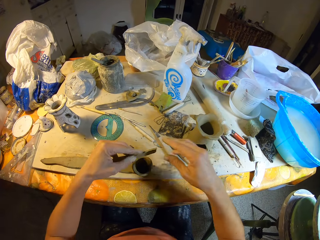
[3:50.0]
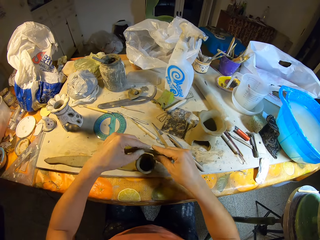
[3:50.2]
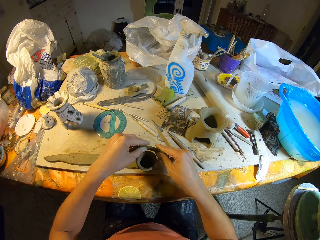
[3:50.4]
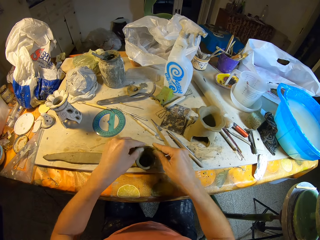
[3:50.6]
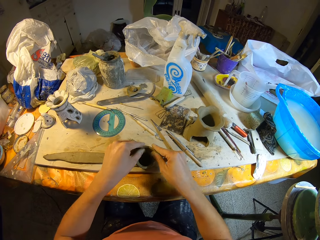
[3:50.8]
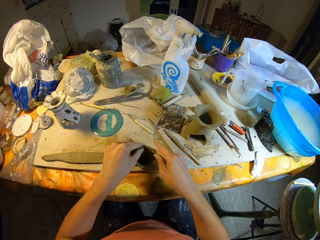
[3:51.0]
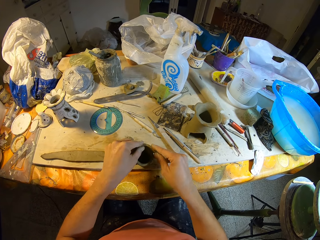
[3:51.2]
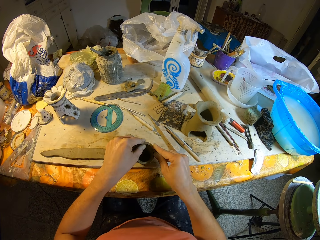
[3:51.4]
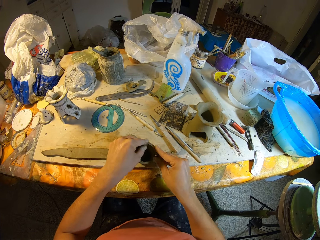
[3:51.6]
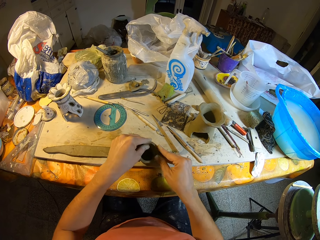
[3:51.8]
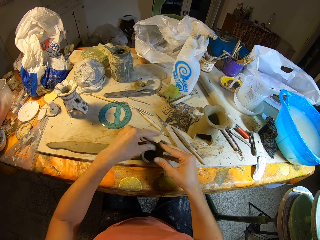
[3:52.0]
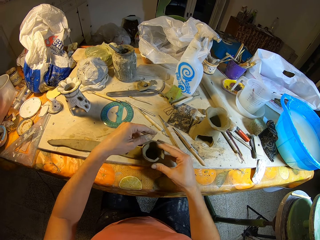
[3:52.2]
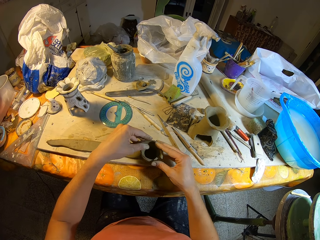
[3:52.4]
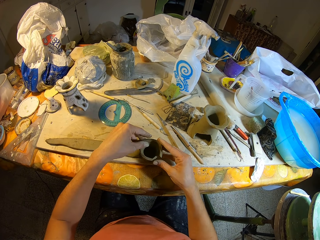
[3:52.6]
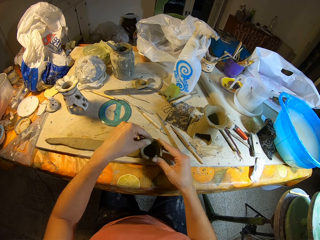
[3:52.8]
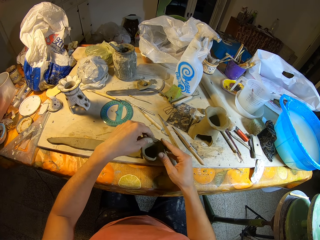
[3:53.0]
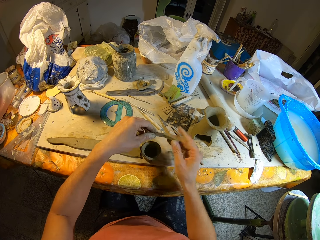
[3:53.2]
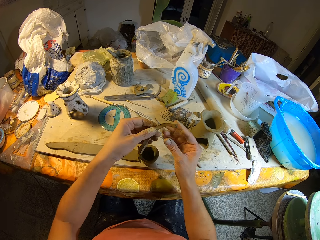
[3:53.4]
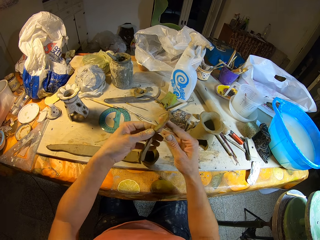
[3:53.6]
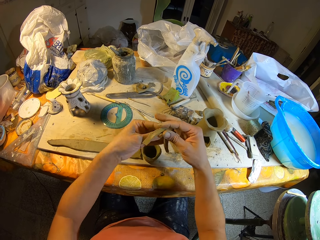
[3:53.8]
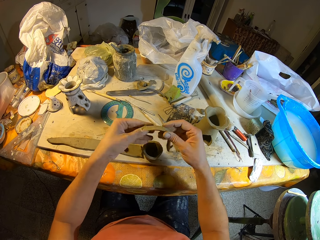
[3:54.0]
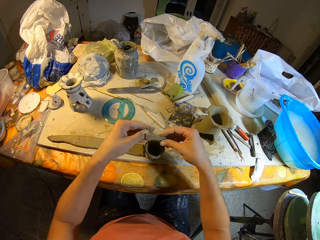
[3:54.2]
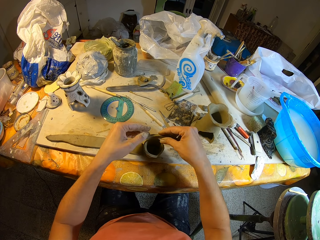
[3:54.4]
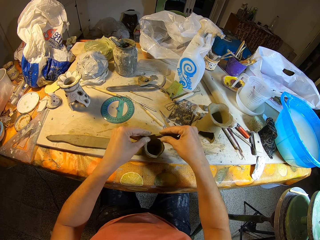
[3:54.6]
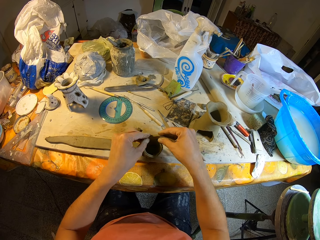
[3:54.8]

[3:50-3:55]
The camera wearer holds the clay with his right hand. He places the clay in his hands on the clay vase. He molds the clay. He lifts the clay in his hands. He turns the clay in his hands. He places the clay in his hands on the clay vase.

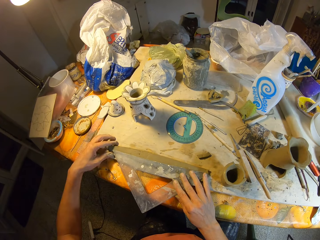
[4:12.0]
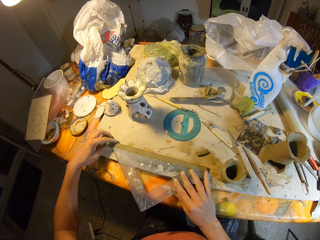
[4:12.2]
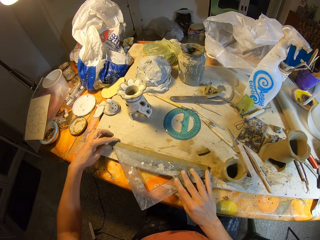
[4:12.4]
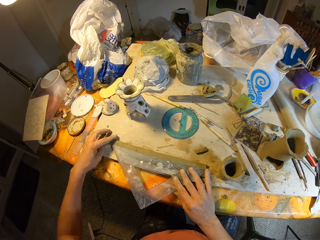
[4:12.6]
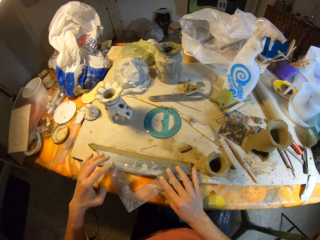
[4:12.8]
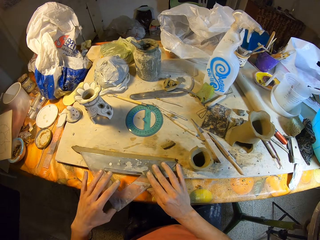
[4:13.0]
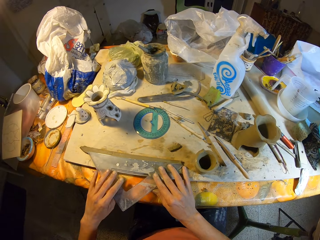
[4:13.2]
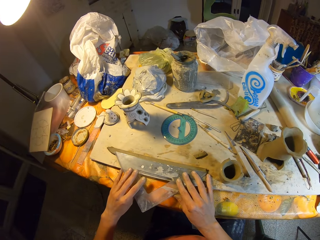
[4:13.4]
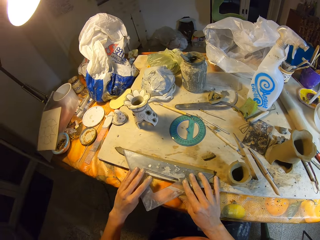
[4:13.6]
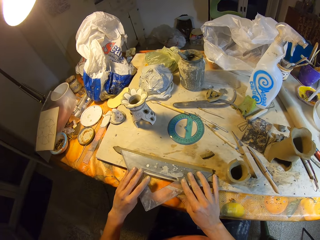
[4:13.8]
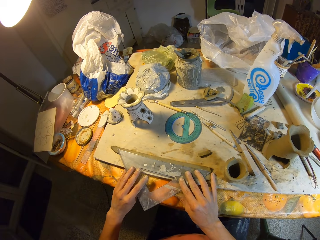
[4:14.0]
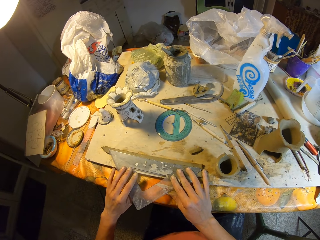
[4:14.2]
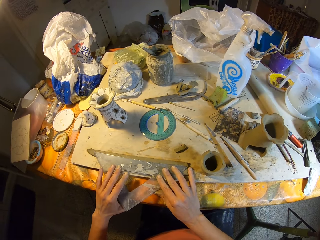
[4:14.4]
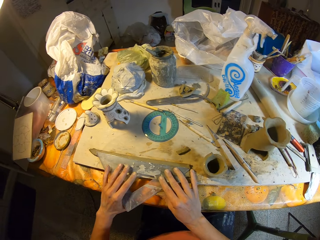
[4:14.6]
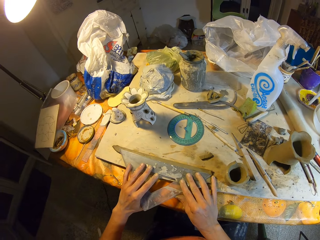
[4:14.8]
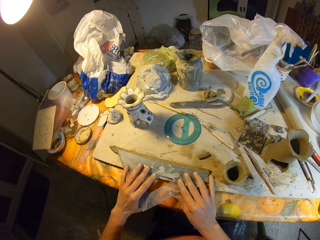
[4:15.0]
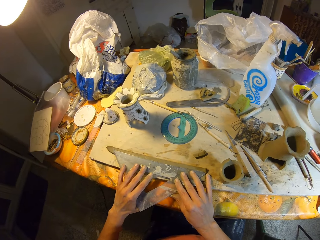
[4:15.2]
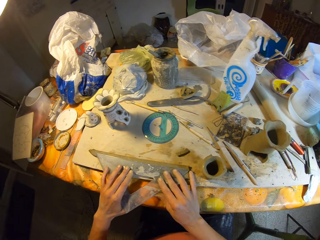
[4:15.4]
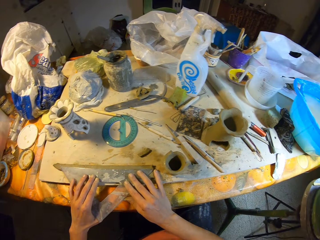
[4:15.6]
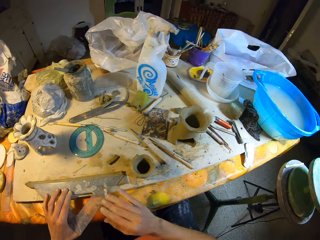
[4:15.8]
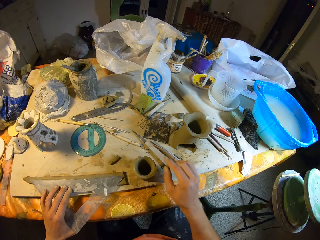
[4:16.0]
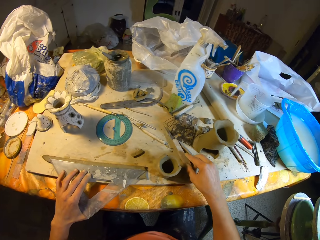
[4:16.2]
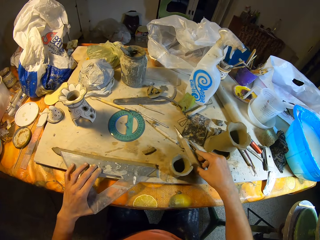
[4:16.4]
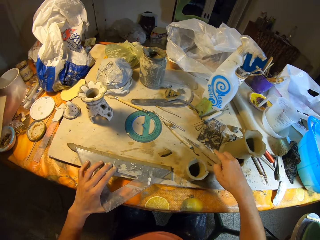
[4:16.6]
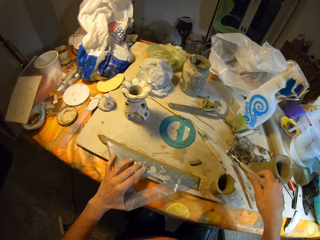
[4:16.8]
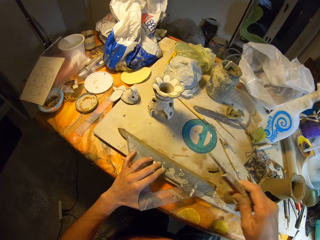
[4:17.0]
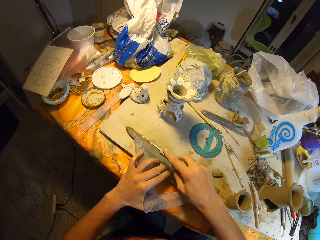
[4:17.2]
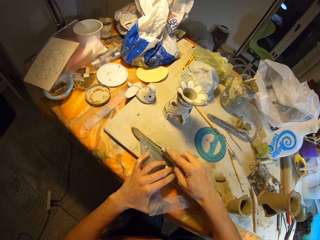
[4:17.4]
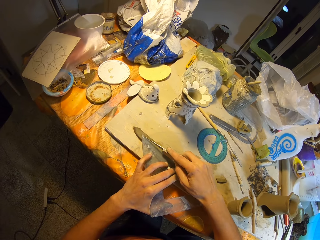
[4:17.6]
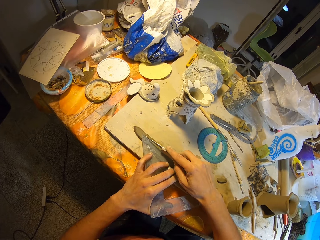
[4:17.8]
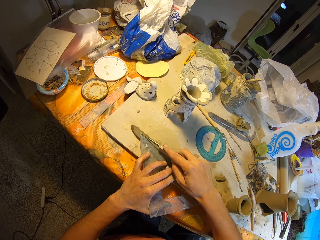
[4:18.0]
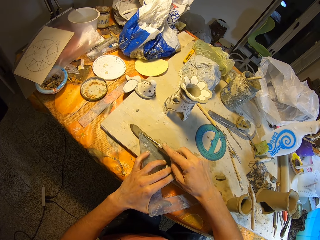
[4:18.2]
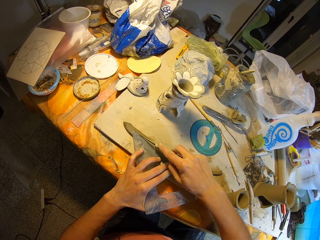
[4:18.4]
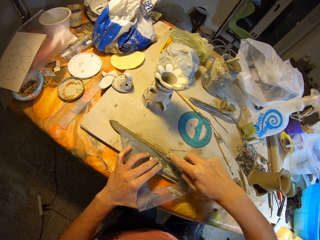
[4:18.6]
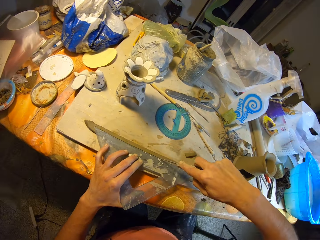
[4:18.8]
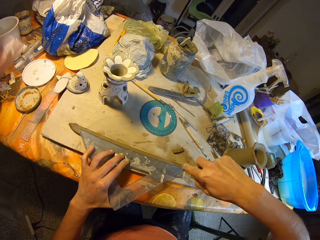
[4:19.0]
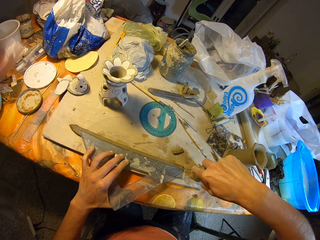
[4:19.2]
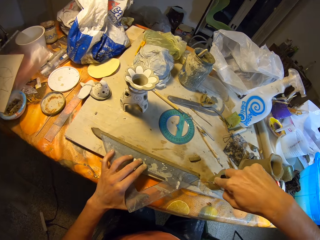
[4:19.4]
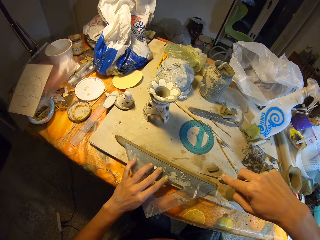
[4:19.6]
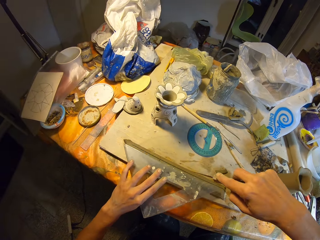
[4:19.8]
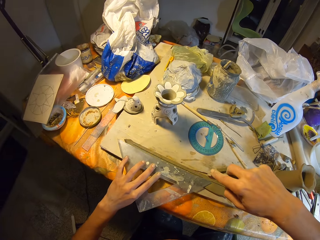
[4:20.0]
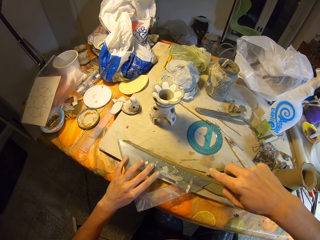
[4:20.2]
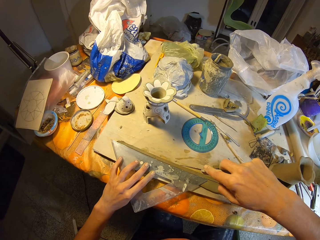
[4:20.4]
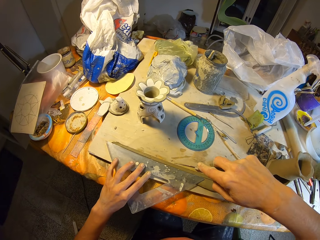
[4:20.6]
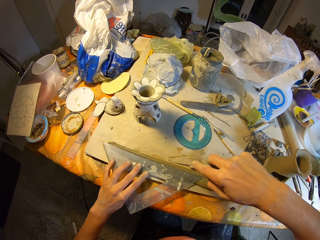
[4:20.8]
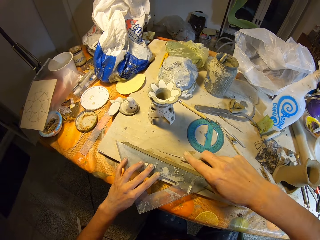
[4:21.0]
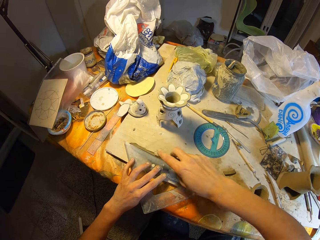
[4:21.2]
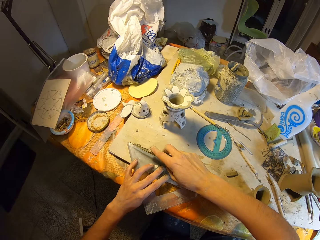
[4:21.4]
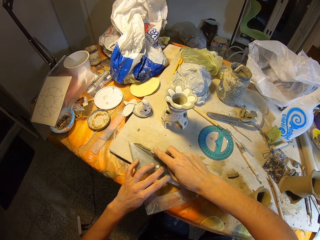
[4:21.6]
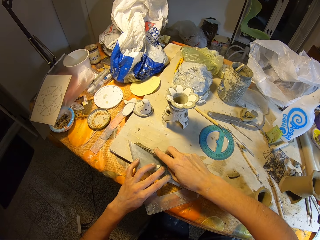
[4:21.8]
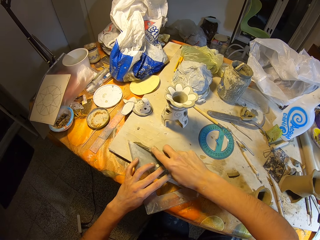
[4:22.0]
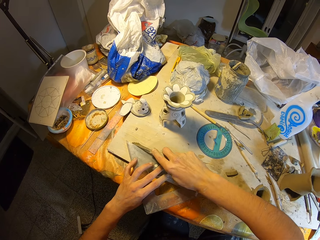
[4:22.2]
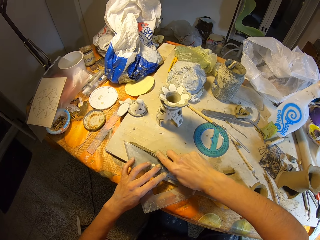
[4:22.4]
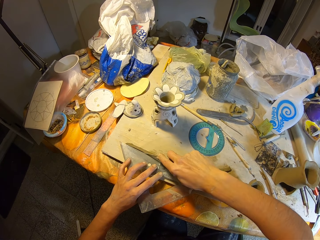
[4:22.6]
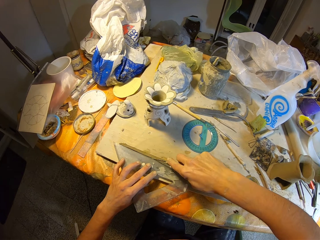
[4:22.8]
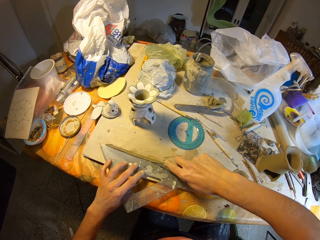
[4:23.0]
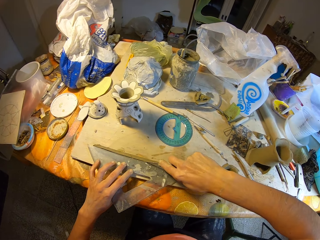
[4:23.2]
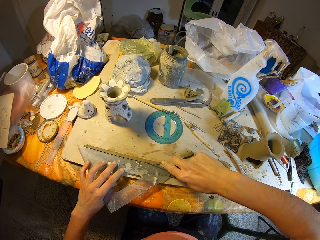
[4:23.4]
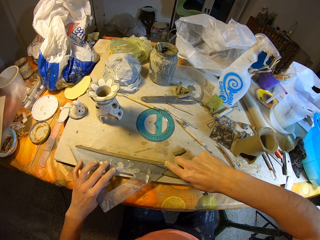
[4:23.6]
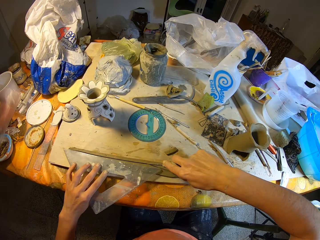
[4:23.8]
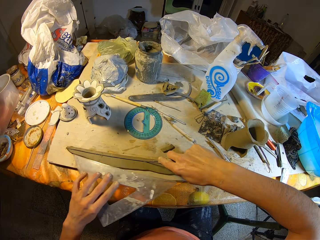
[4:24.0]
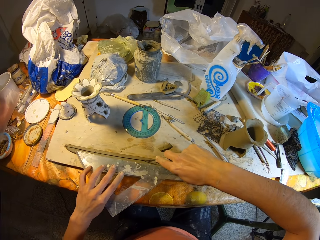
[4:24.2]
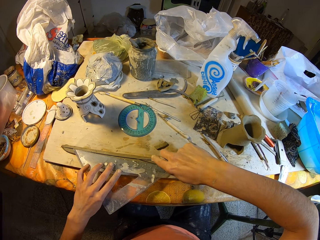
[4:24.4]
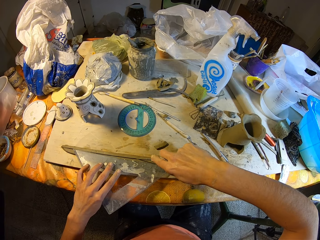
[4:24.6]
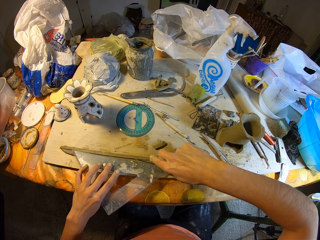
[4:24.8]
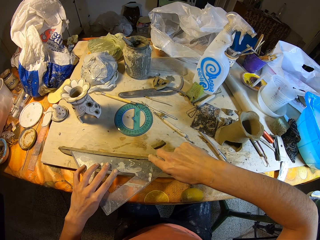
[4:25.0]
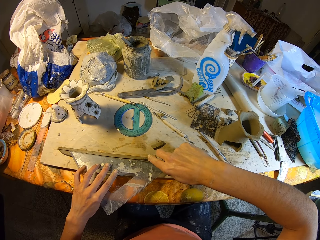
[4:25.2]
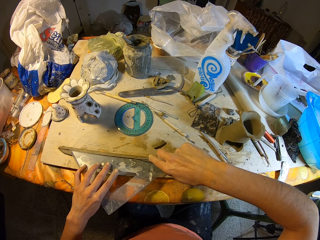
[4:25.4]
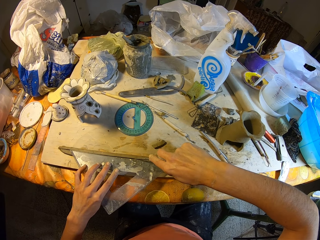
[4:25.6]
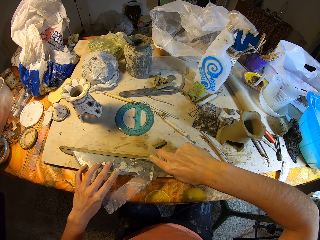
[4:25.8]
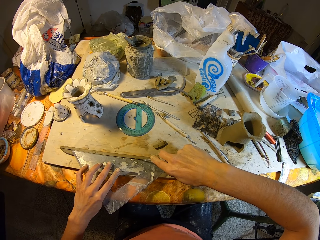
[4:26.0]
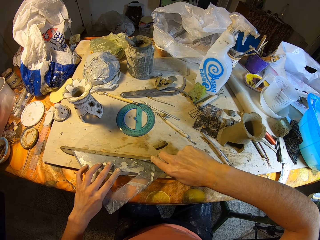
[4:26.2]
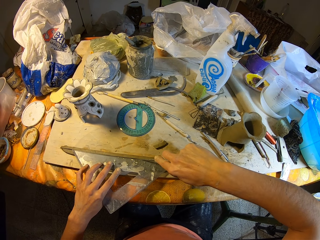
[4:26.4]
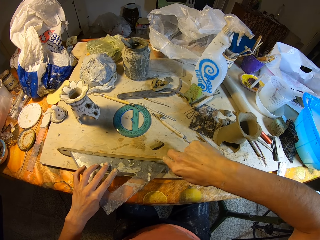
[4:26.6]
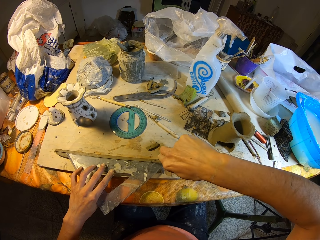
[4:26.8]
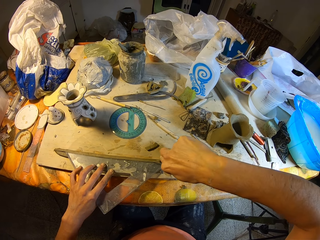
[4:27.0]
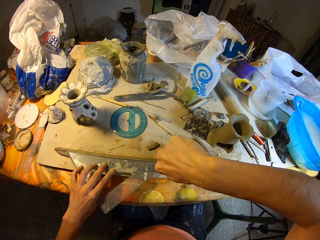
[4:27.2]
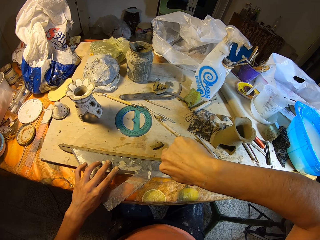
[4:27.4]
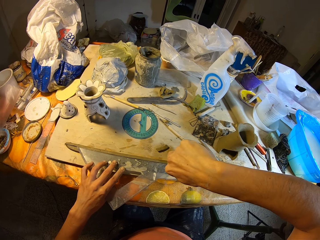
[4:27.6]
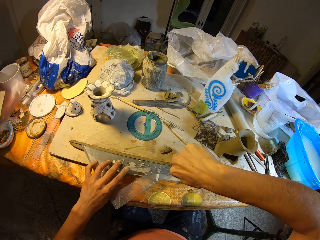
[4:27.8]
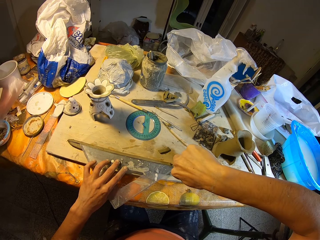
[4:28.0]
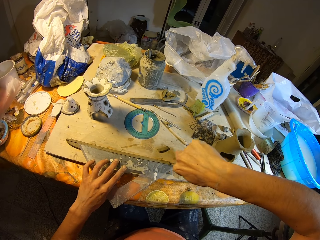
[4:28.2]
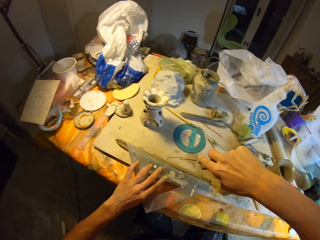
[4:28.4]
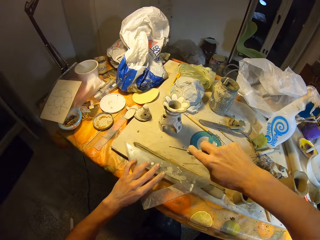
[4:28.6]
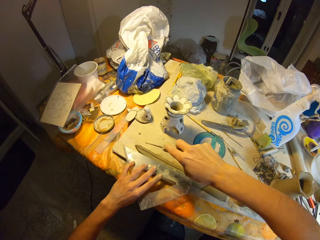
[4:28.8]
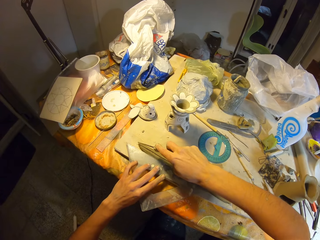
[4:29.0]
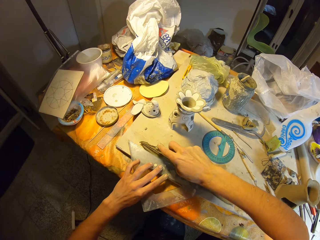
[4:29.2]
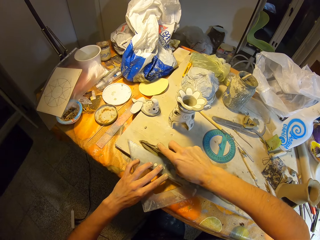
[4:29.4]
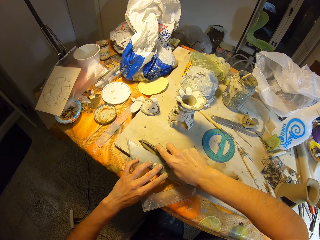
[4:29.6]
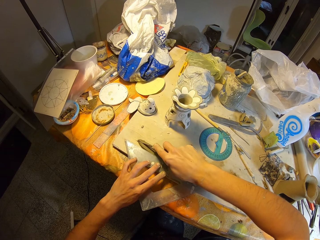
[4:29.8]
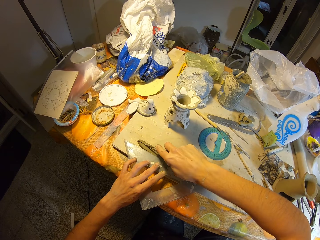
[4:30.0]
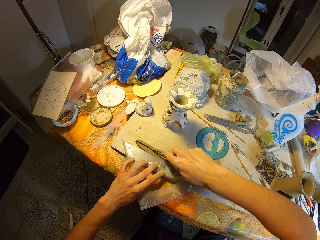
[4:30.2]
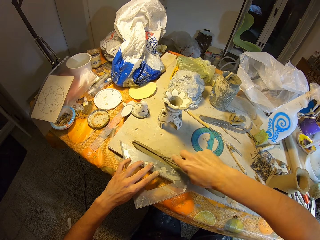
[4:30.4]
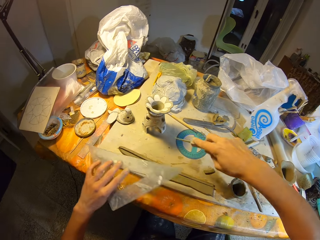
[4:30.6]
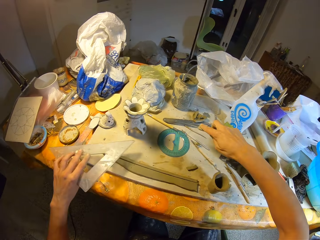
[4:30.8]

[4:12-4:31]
The camera wearer puts a triangular ruler on the clay. He adjusts the clay on the table with his left hand. He adjusts the ruler on the clay with his left hand. He picks up the knife from the table with his right hand. He cuts the clay on the table with the knife in his right hand. He adjusts the ruler on the clay with his left hand. He cuts the clay on the table with the knife in his right hand. He adjusts the ruler on the clay with his left hand. He cuts the clay on the table with the knife in his right hand. He adjusts the ruler on the clay with his left hand. He cuts the clay on the table with the knife in his right hand.
